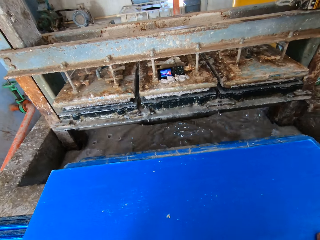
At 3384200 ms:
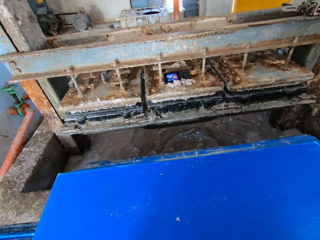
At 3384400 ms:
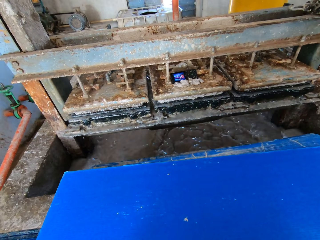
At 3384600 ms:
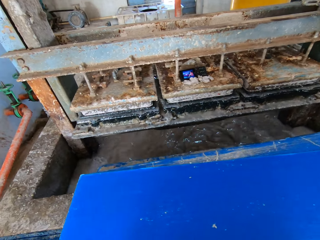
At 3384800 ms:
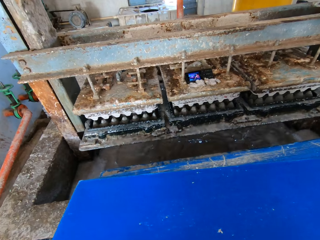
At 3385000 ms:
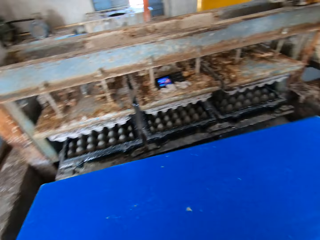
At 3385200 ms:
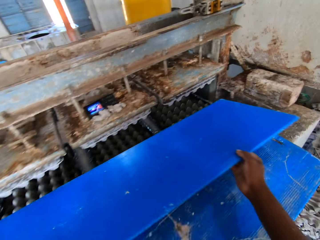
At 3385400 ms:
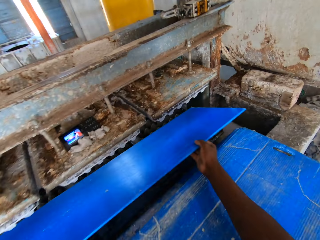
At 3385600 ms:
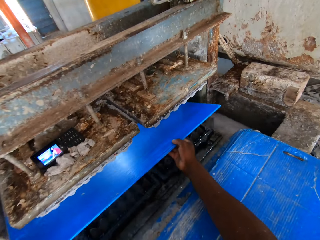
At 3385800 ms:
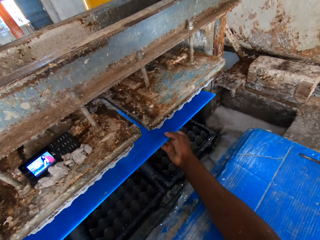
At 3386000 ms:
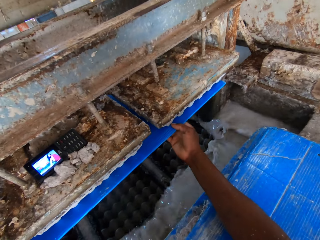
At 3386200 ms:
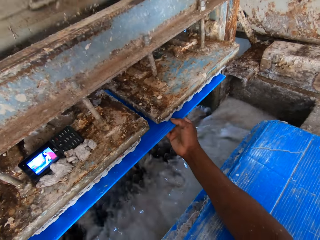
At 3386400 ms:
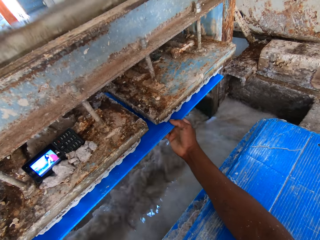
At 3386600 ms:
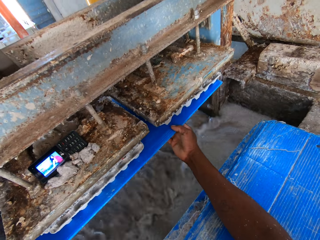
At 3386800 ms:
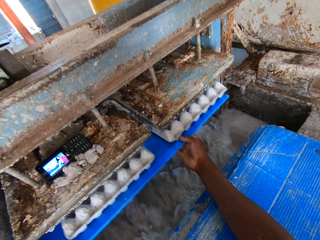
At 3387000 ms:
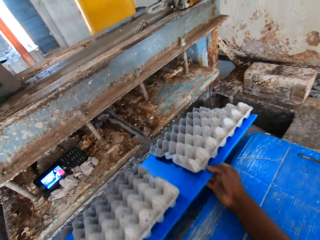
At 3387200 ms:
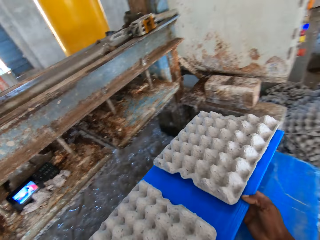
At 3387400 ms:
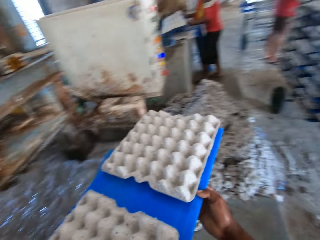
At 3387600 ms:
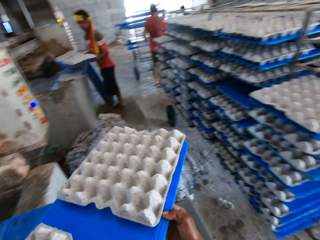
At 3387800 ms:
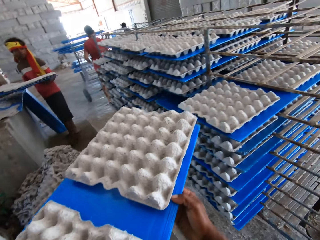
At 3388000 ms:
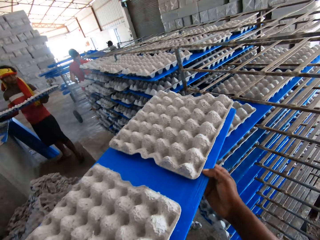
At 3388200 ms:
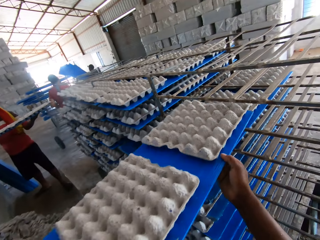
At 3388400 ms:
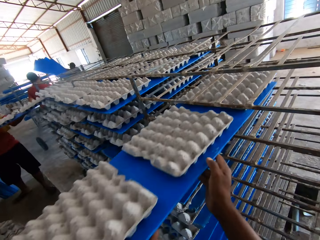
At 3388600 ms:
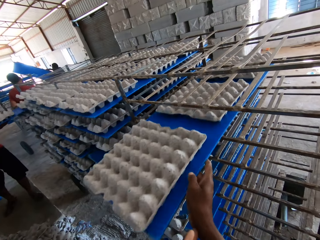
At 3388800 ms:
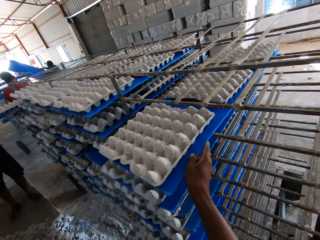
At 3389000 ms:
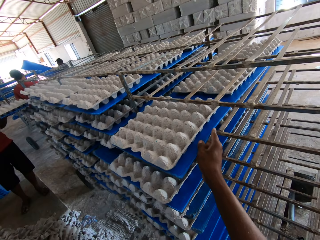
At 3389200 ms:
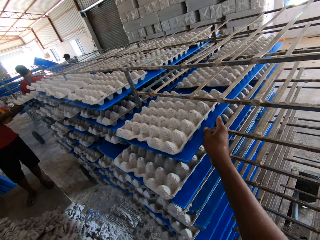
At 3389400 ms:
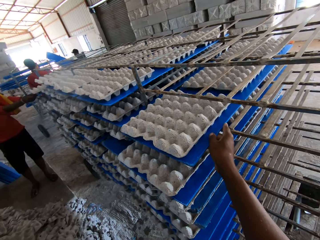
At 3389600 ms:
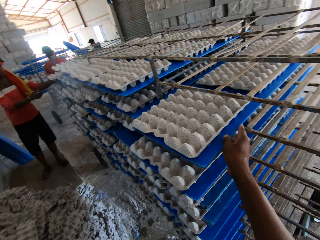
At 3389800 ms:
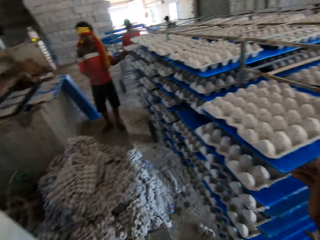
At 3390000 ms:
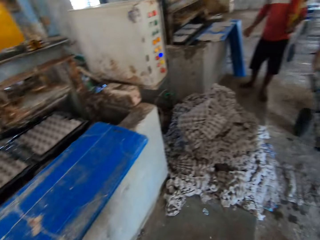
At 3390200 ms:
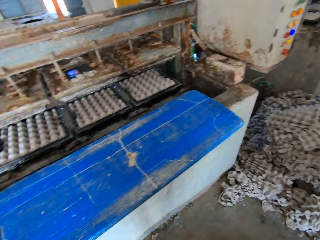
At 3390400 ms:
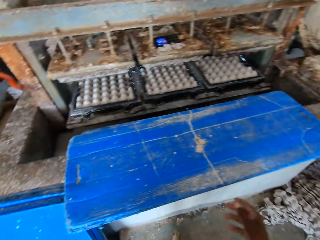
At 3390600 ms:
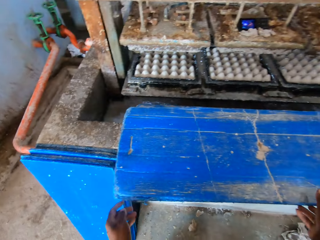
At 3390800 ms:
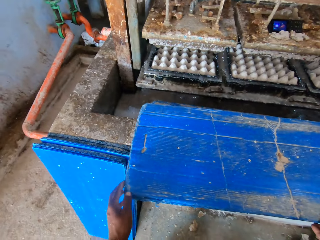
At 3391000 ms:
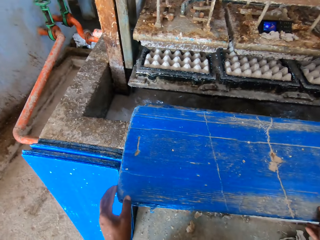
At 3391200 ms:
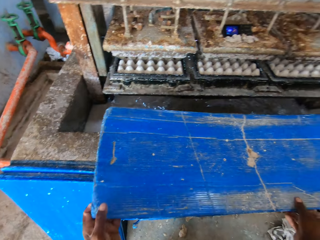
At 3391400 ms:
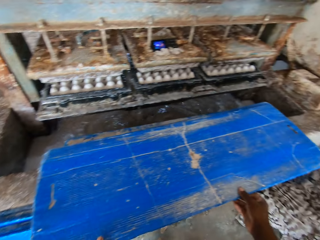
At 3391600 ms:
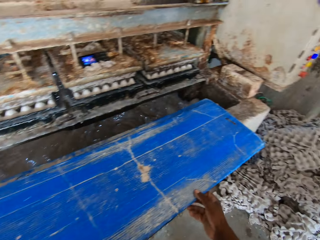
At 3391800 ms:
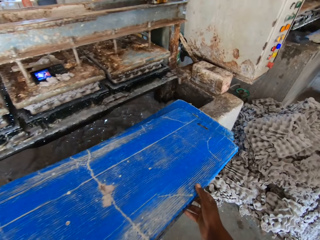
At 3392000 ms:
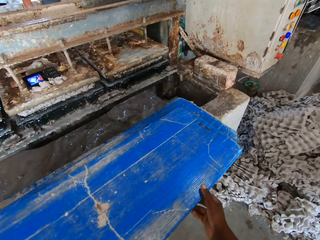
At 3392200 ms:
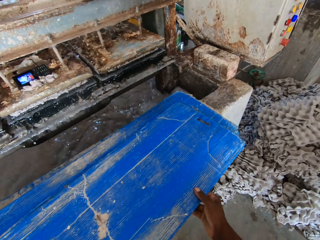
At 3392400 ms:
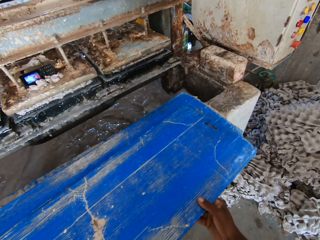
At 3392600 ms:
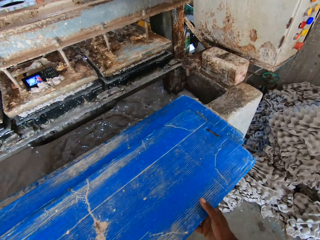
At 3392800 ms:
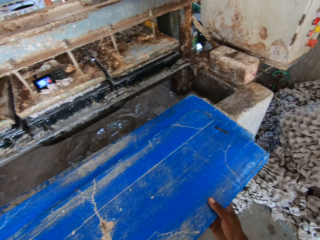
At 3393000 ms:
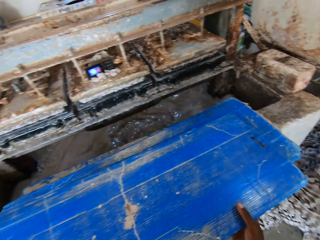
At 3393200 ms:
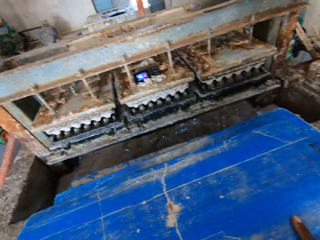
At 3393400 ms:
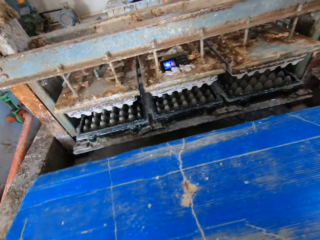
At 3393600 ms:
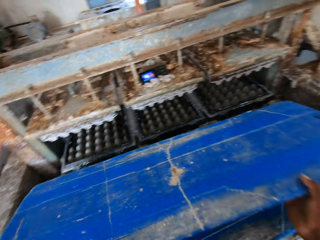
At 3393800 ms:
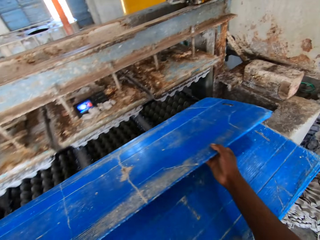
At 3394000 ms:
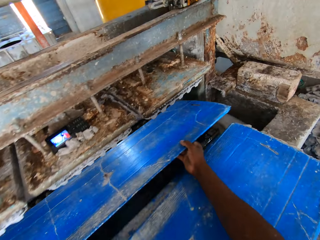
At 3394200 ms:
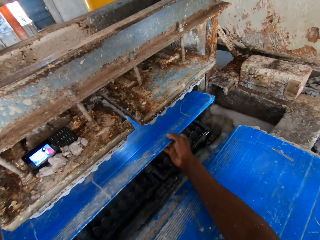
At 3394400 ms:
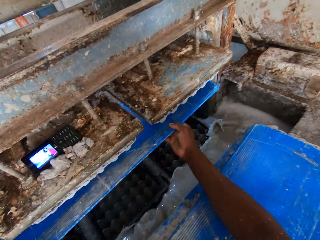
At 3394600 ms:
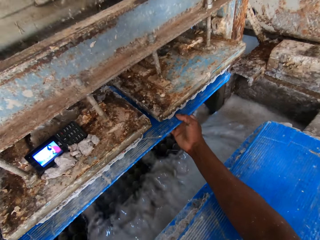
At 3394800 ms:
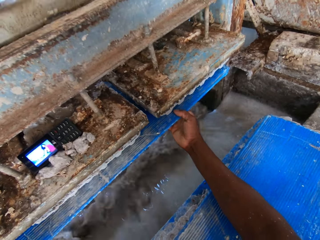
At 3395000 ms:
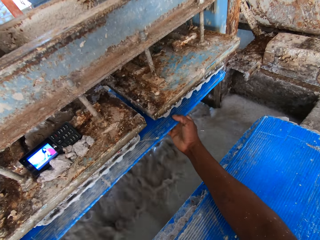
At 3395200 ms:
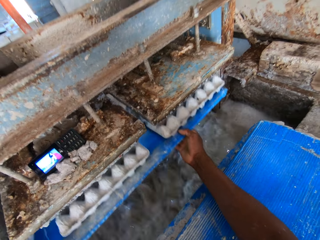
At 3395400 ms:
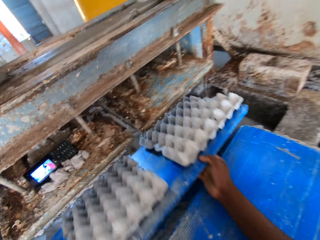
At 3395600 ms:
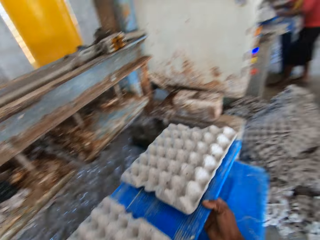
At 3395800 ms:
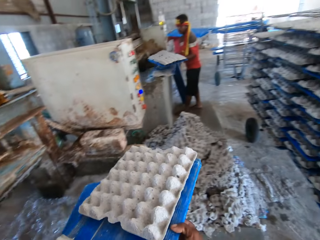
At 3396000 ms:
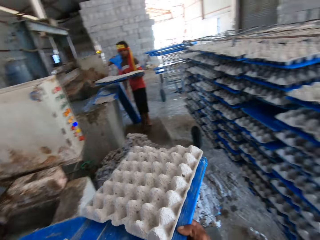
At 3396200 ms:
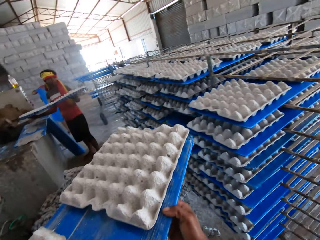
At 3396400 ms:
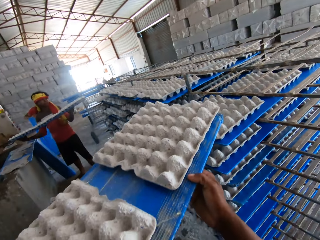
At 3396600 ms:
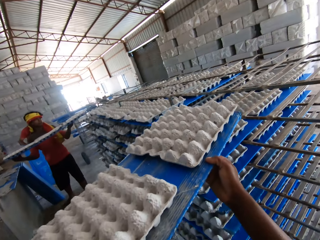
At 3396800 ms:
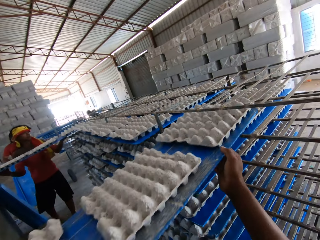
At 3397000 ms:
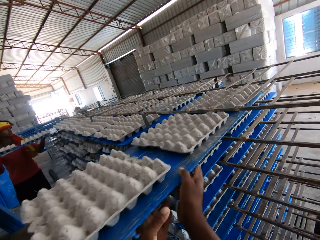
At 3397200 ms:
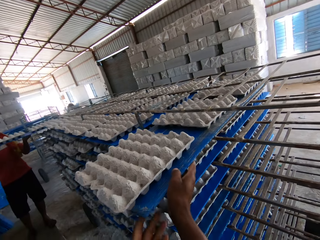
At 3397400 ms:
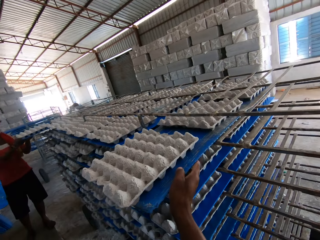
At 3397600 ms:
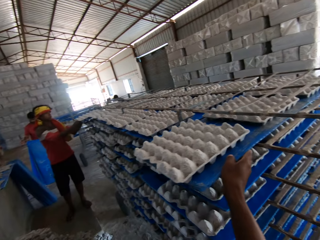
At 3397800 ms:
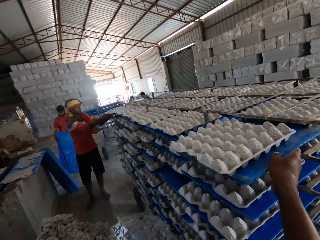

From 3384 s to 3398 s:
The camera wearer moves the board to the machine. They move the board with crates to the stand. They take the board. They move the board to the machine. They move the board with crates to the stand.

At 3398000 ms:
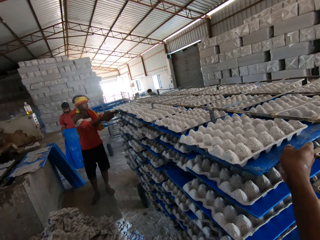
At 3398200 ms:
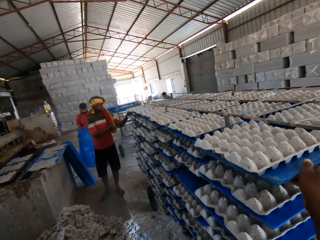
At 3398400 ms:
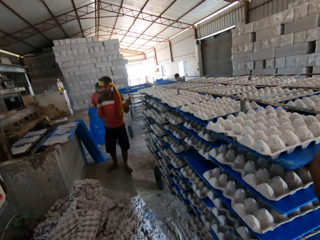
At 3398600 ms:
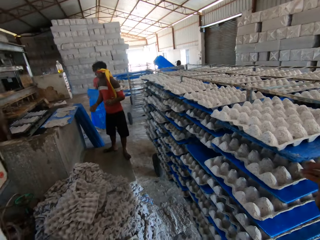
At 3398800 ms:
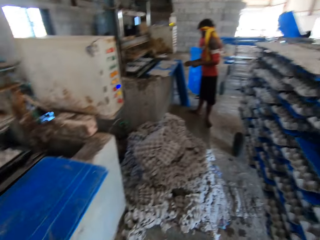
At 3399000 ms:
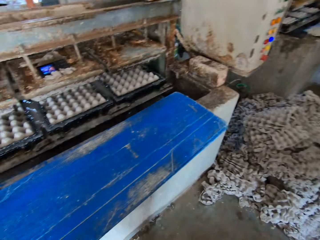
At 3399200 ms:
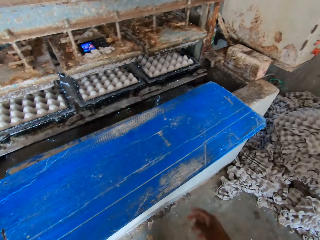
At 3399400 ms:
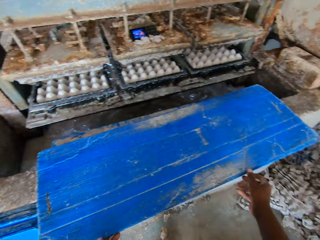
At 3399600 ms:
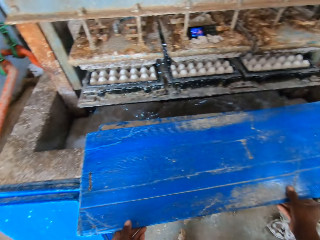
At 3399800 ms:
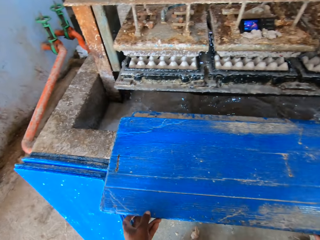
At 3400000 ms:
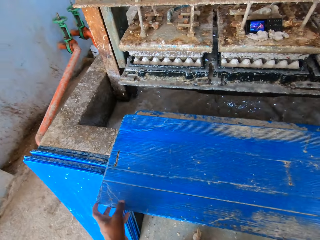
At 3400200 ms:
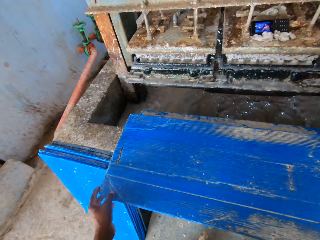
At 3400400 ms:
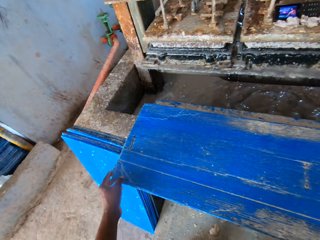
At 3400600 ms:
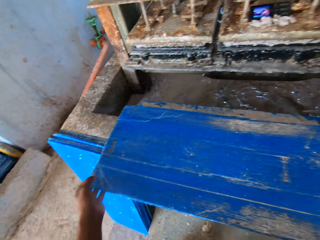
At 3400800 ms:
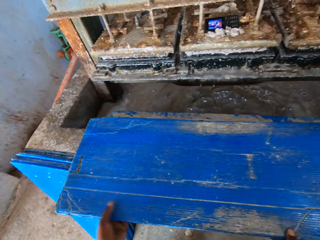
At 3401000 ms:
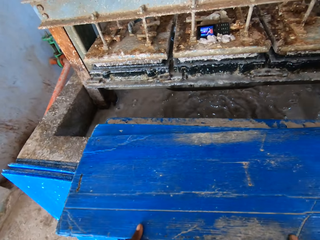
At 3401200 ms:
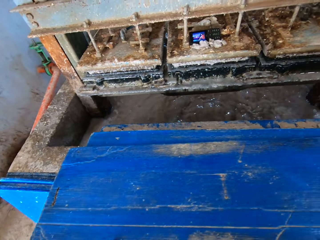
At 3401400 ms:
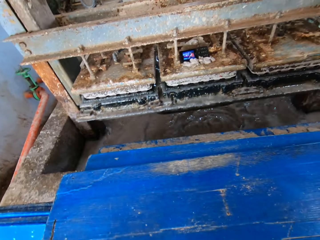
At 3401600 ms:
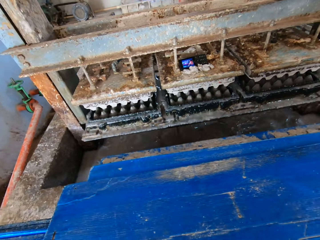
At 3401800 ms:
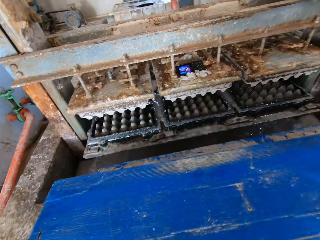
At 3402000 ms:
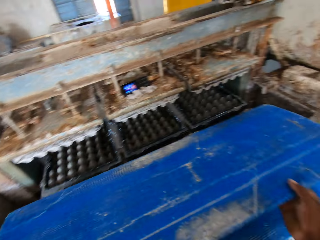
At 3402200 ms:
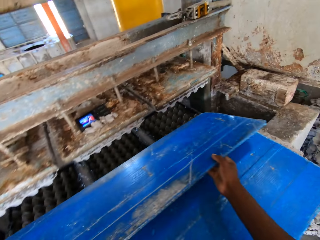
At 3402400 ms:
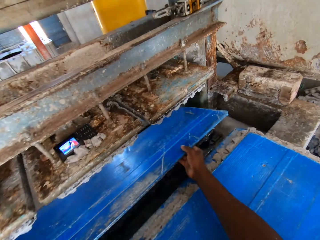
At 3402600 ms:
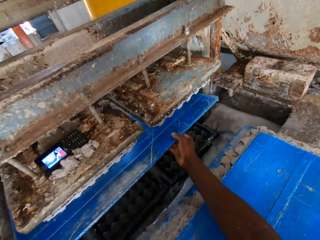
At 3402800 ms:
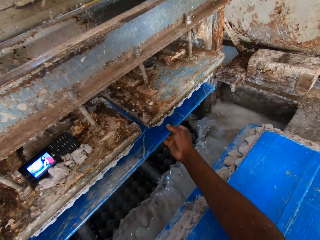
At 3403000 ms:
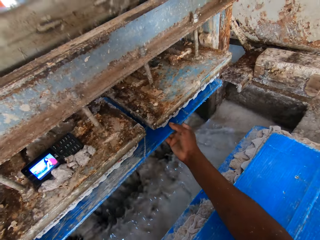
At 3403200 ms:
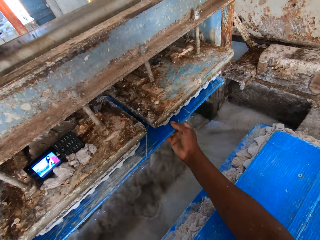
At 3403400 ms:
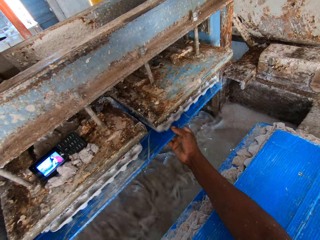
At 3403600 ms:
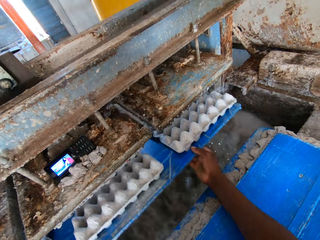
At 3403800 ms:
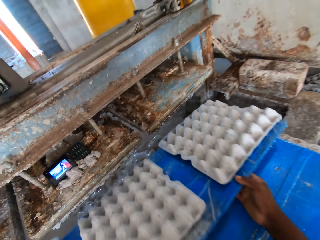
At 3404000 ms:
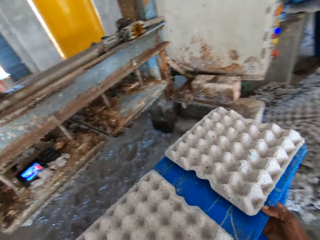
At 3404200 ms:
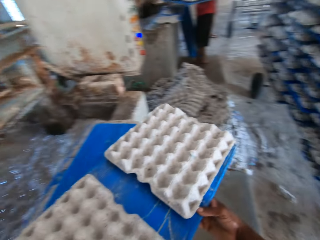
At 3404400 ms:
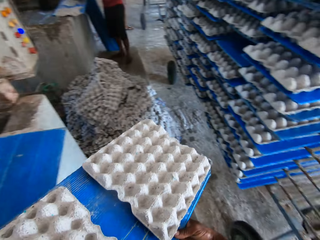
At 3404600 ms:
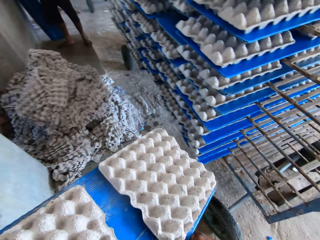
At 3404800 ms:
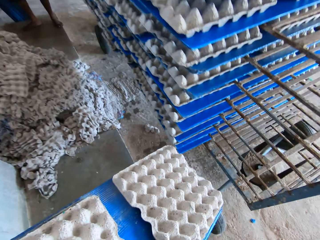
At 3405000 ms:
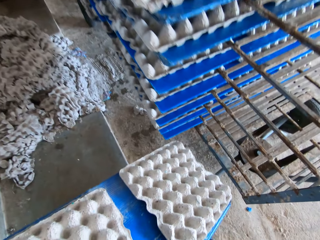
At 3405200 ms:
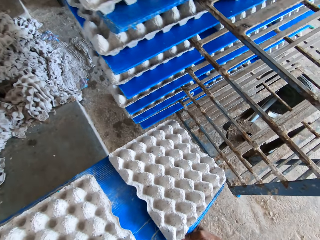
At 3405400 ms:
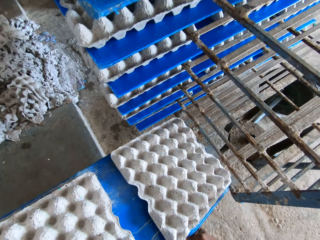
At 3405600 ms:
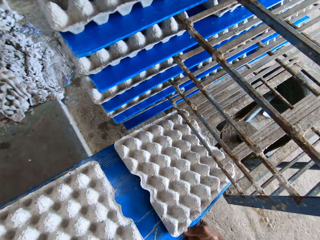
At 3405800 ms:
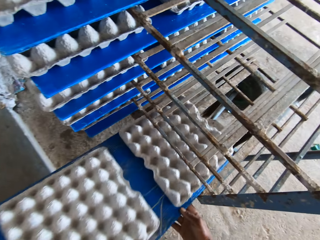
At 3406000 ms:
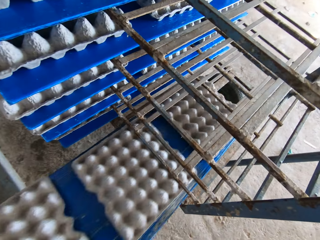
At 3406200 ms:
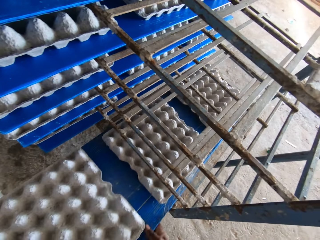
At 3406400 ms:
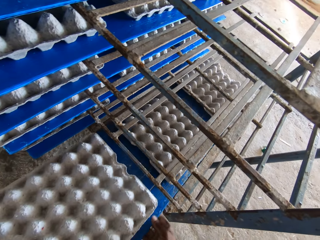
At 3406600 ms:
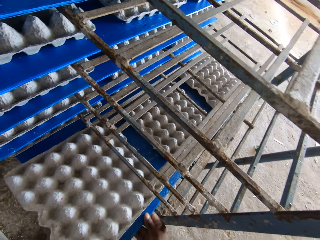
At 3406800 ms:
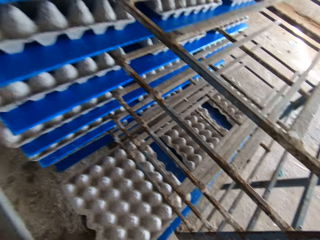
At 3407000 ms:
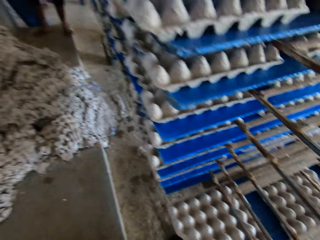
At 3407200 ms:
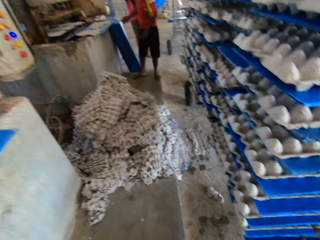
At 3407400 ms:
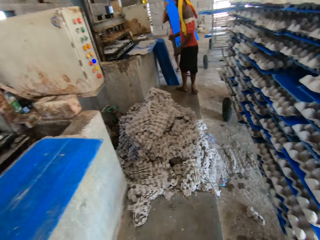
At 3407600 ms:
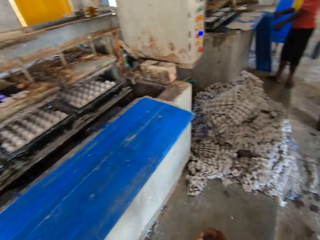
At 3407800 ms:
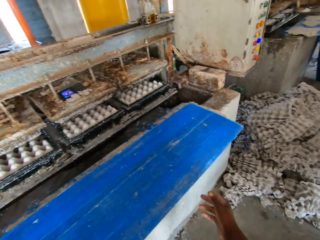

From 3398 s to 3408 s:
The camera wearer takes the board. They move the board to the machine. They move the board with crates to the stand.
